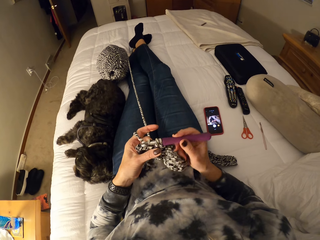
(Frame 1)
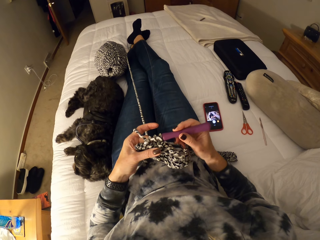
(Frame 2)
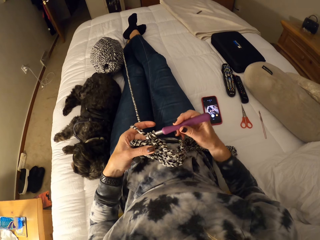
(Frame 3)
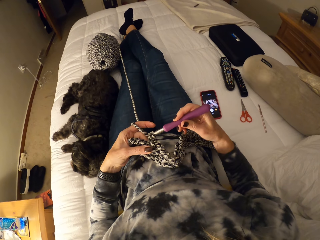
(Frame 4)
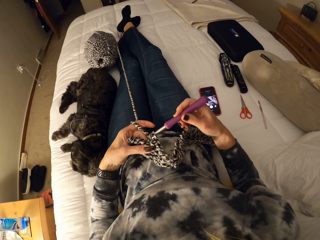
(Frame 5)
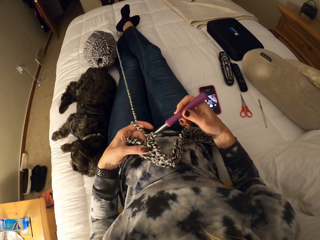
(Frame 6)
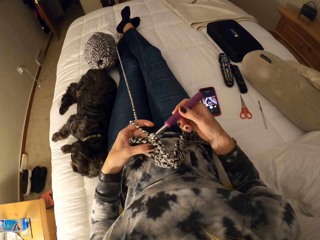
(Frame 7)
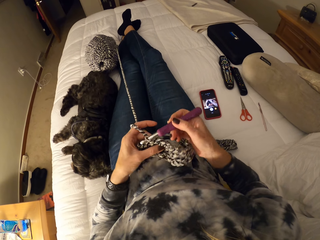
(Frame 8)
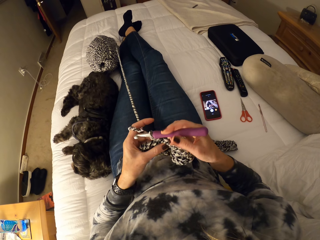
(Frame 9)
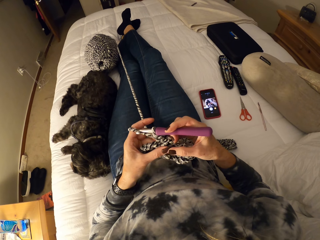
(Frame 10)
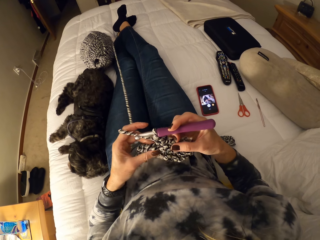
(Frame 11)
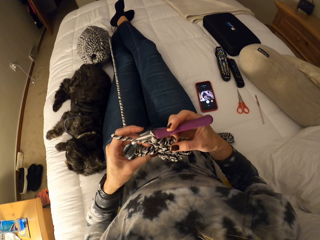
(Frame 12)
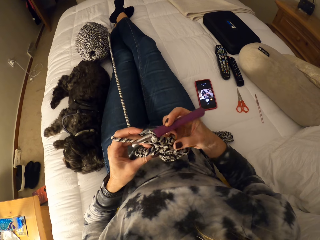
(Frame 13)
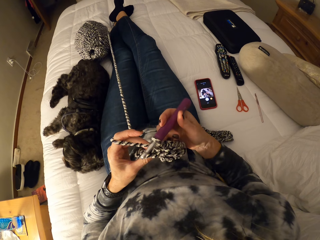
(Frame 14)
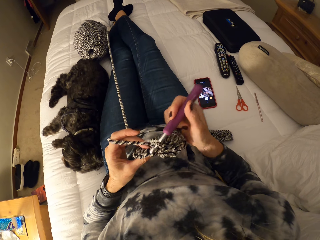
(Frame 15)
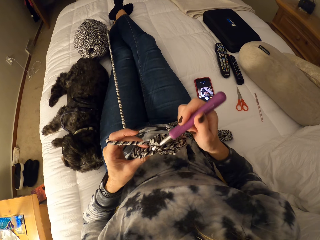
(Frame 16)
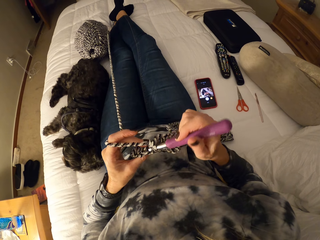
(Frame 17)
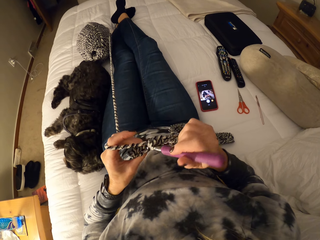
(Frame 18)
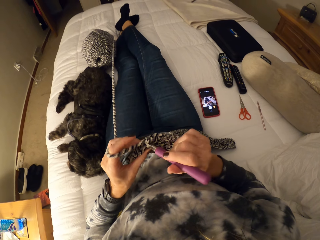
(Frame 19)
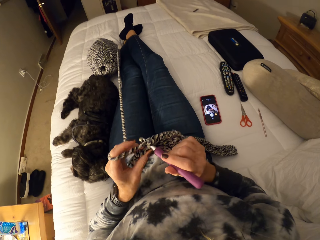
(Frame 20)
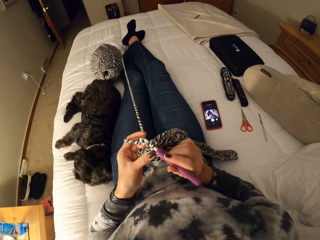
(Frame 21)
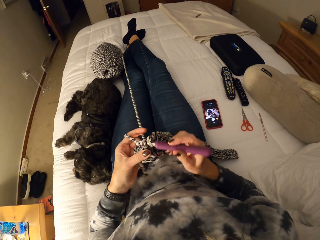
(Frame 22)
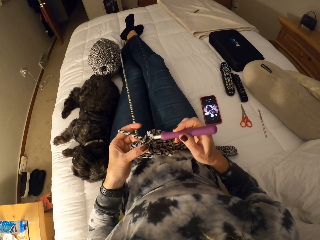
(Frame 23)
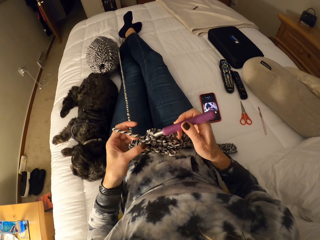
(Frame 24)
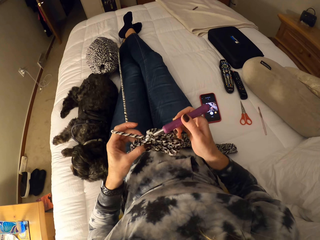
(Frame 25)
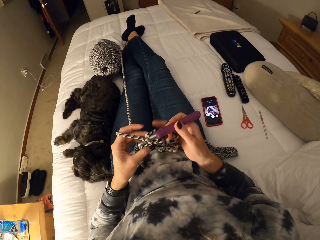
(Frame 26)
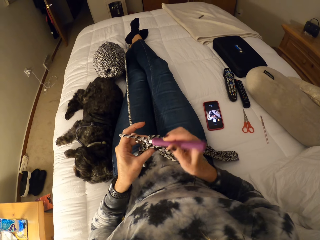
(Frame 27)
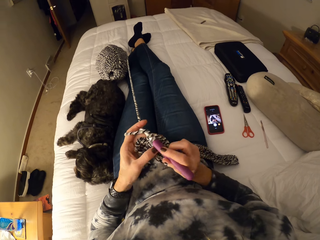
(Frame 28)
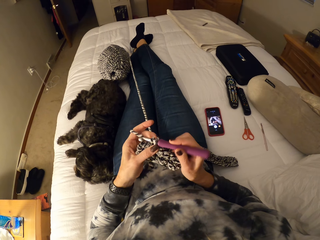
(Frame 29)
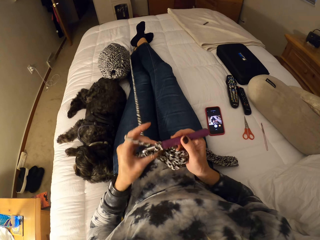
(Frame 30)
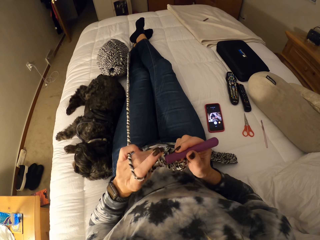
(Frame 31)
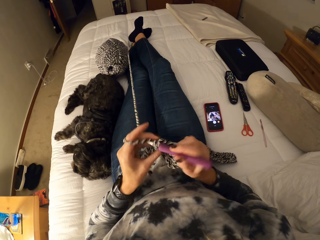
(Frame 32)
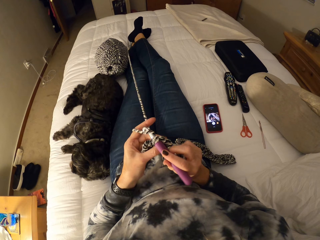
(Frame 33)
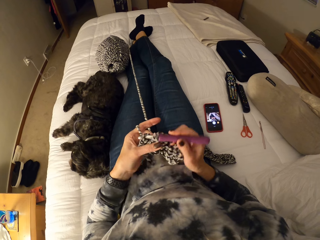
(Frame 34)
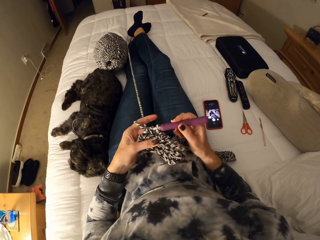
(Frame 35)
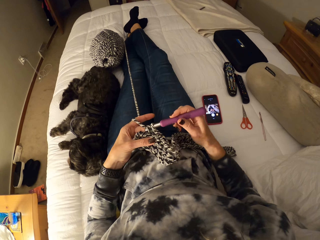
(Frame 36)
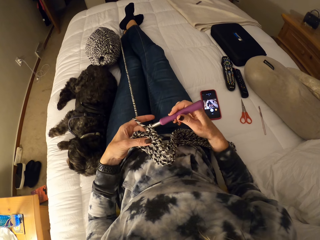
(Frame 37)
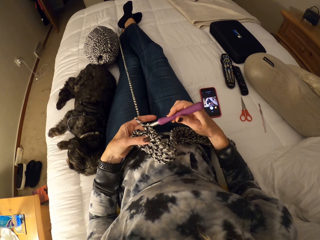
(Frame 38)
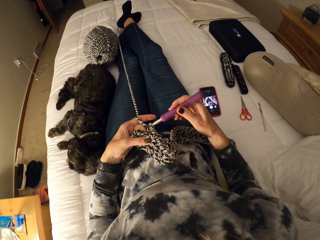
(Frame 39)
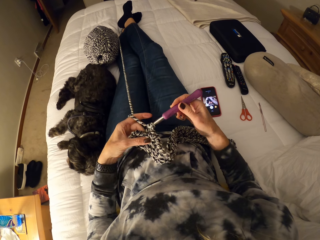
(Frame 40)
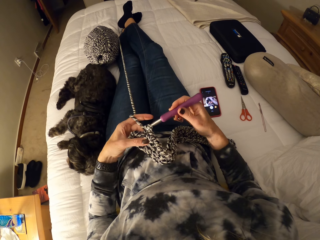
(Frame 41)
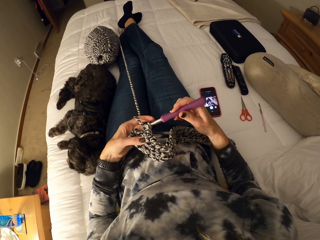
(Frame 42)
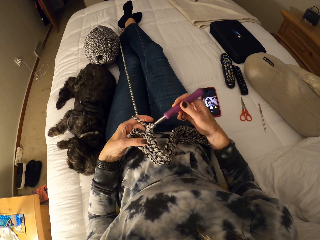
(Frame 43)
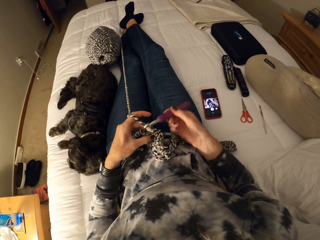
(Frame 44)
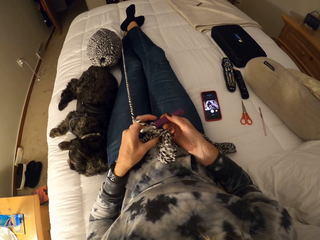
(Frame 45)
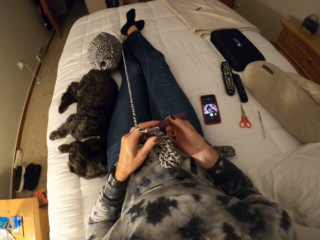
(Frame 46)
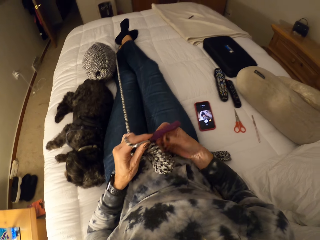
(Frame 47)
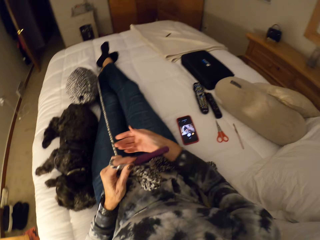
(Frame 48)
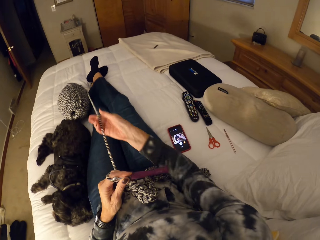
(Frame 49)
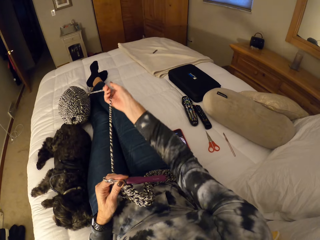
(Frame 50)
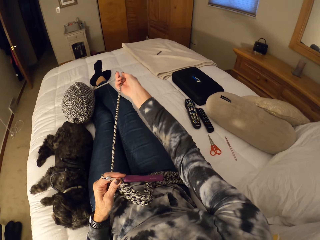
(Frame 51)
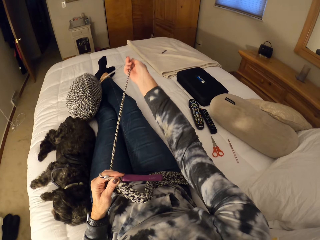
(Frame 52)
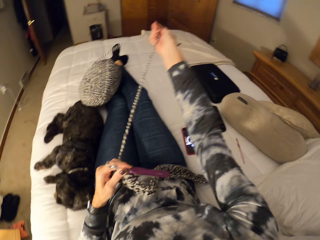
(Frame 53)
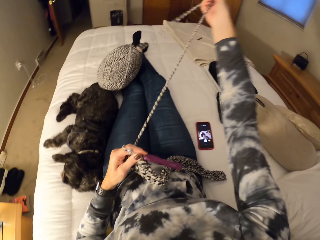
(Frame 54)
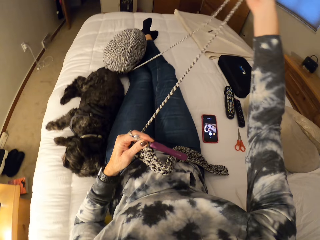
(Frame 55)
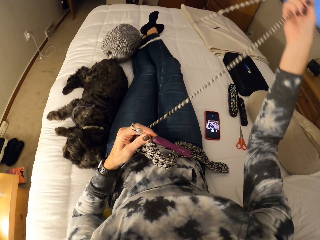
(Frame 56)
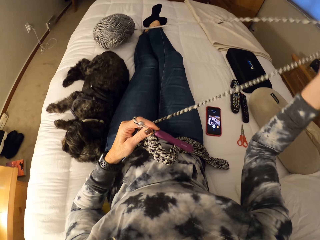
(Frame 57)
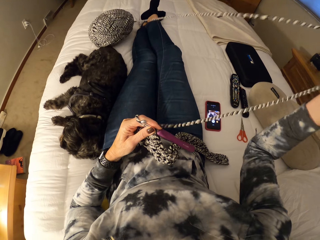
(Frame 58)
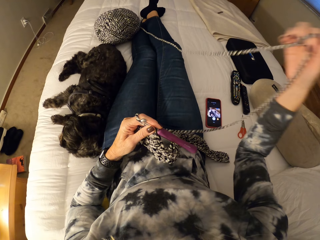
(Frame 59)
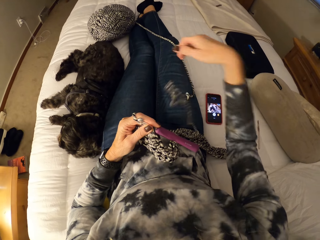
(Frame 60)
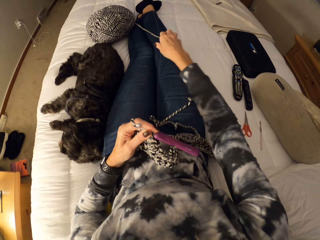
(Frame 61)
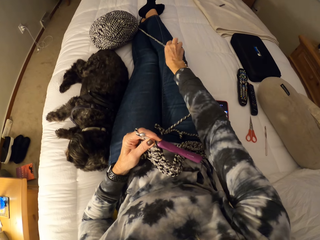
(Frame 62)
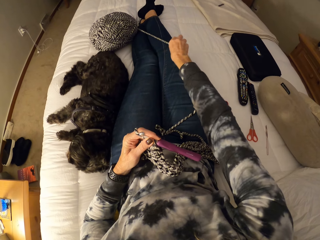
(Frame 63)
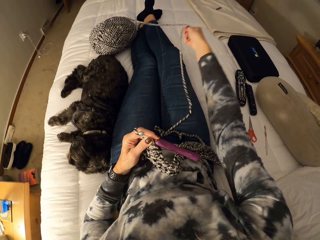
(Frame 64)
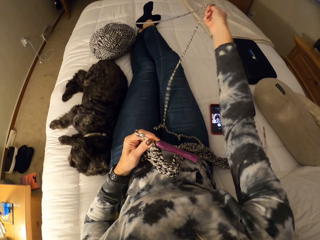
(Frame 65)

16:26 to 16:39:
The camera wearer inspects the cloth. She knits with the knit needle. She holds the crochet hook with her left hand. She unwinds the yarn with her right hand.

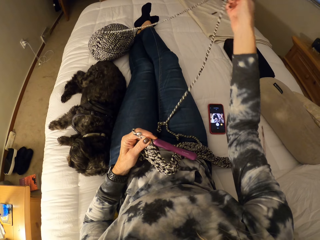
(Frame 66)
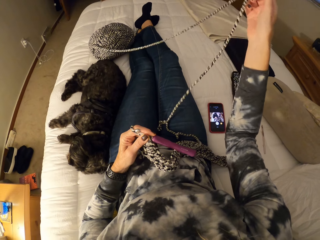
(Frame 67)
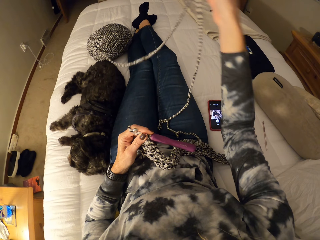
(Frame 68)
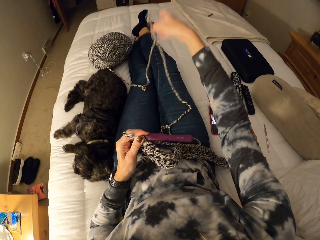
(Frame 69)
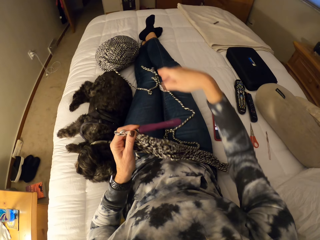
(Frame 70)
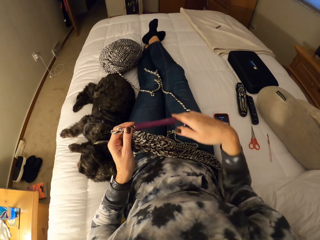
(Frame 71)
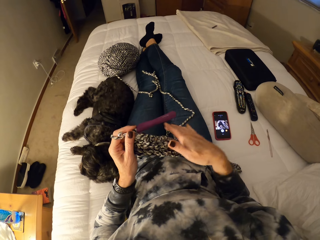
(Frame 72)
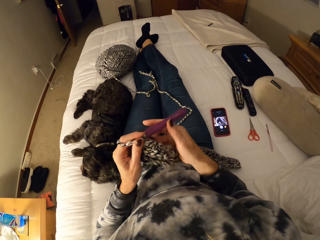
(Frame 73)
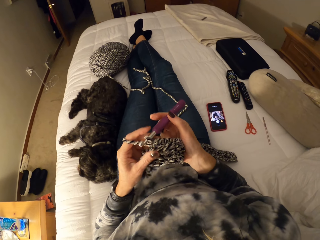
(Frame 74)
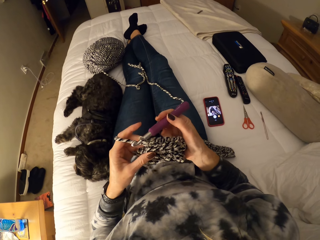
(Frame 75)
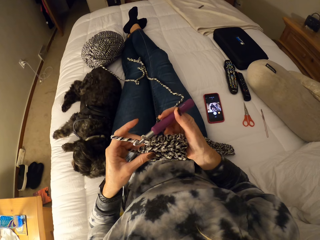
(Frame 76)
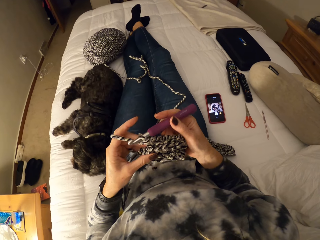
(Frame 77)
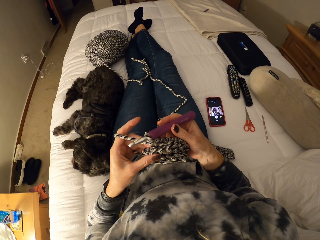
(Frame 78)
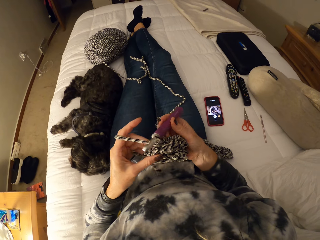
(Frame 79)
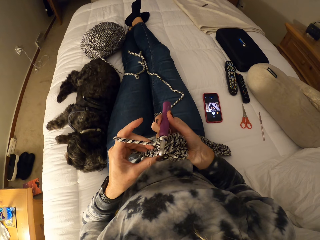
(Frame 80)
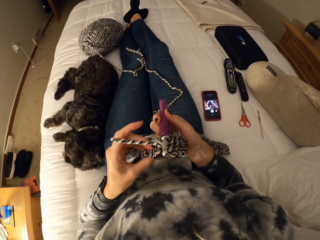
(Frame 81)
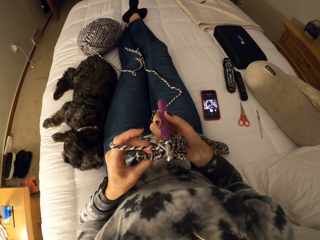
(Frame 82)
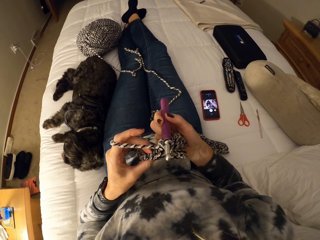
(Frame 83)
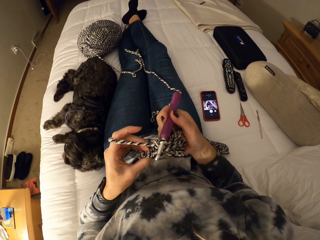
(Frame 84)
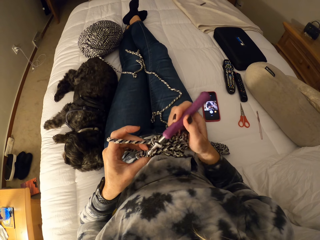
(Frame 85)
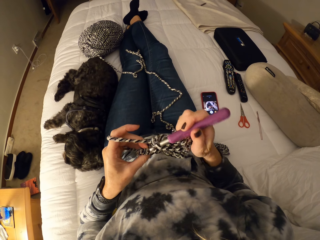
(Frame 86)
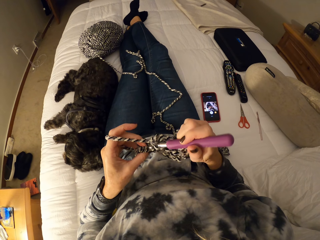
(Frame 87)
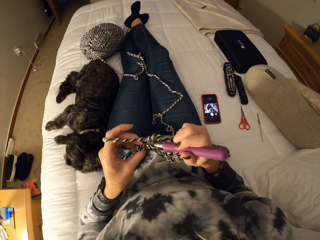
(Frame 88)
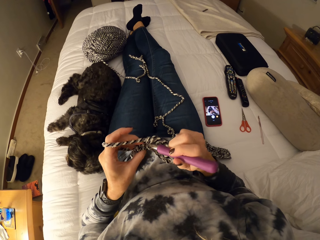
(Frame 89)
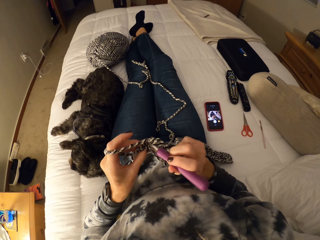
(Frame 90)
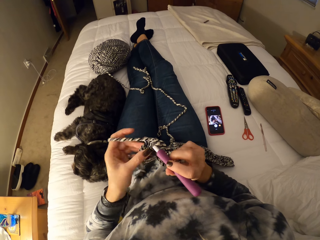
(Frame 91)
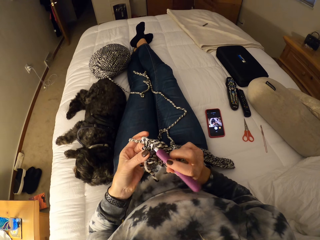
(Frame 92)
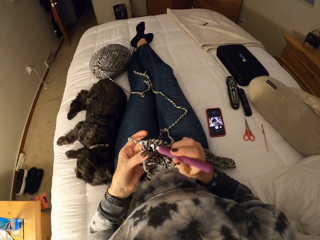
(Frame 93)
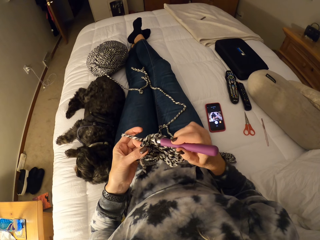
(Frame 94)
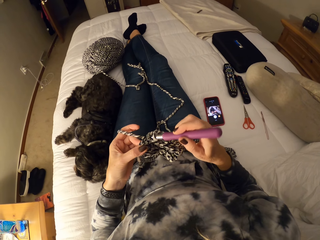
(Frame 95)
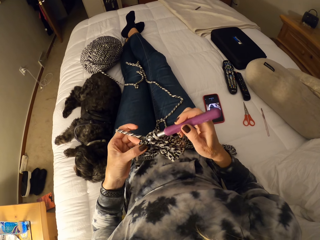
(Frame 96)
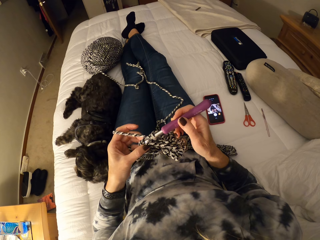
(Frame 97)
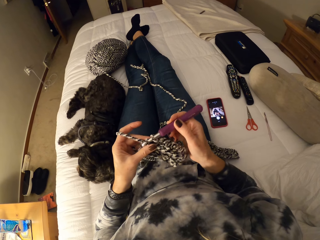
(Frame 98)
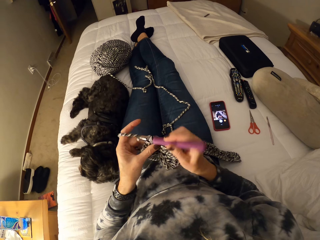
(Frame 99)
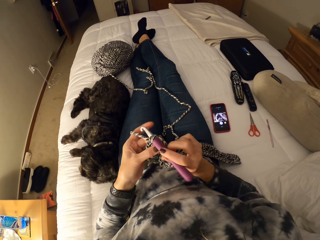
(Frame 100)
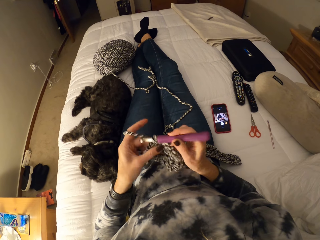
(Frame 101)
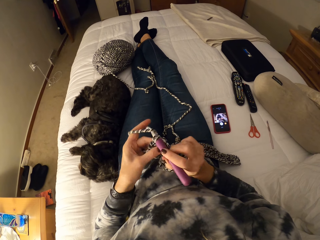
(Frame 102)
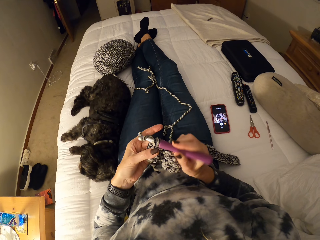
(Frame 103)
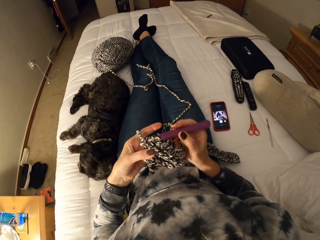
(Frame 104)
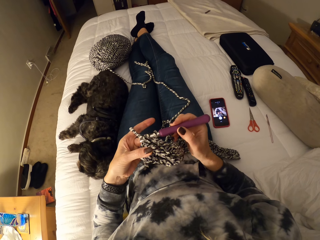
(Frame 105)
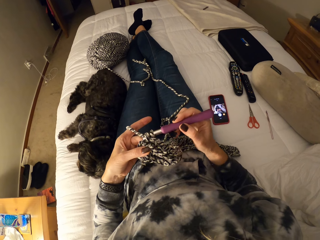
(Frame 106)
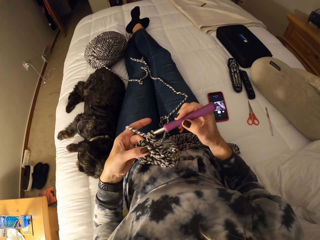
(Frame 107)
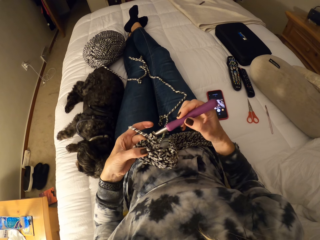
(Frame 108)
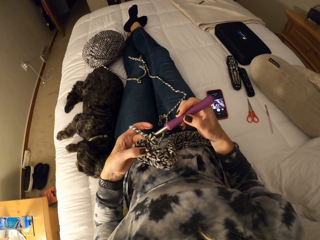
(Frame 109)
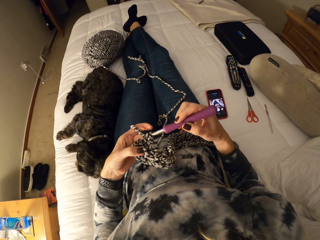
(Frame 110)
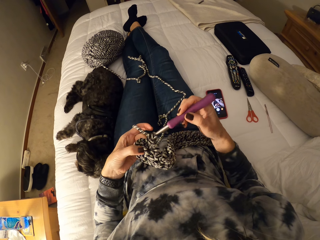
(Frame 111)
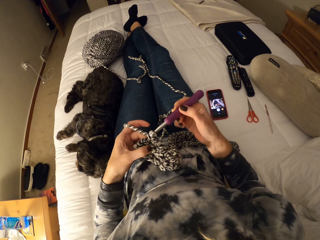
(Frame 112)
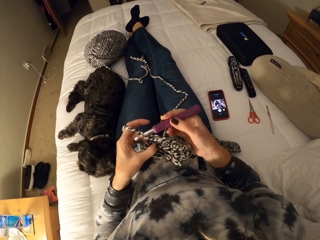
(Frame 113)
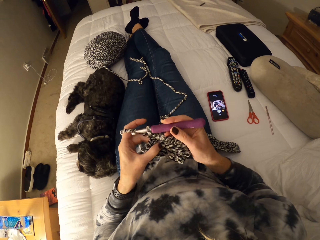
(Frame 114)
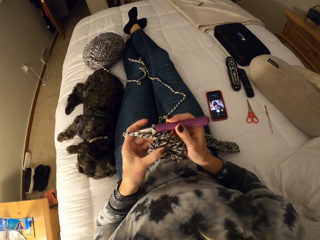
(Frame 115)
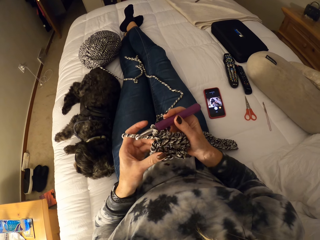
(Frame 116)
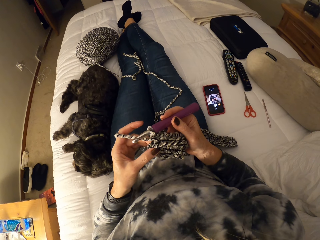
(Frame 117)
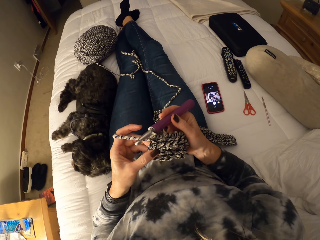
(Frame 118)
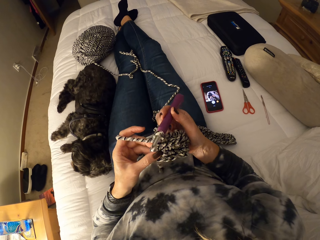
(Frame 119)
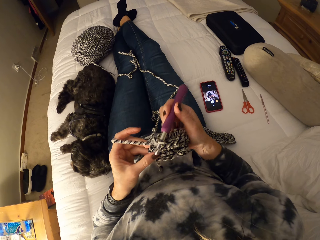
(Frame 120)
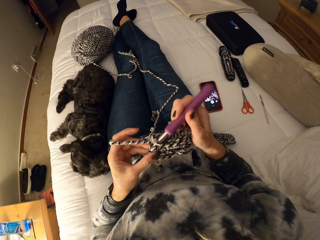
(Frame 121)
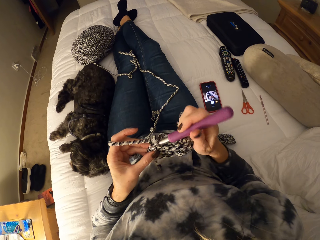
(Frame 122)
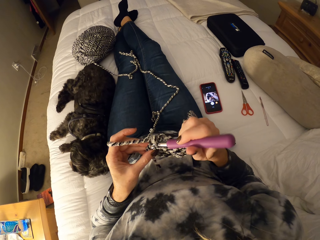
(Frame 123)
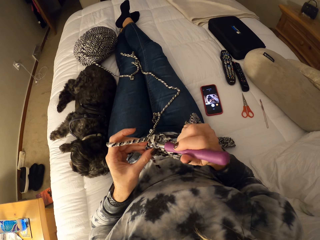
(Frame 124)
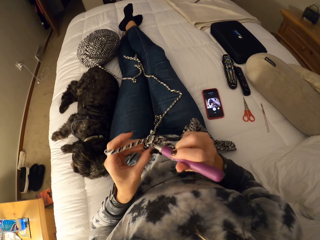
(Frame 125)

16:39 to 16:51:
The camera wearer holds the knit needle. They continue crocheting the yarn with the knit needle. They inspect the cloth.
